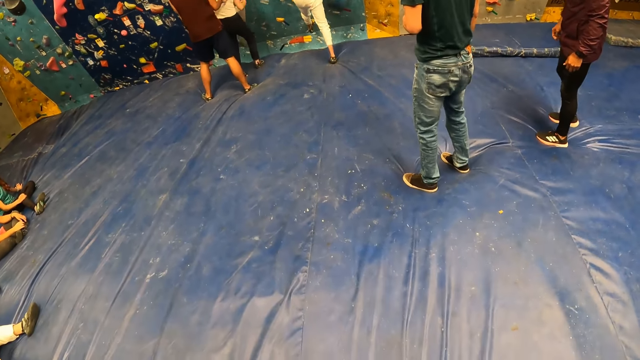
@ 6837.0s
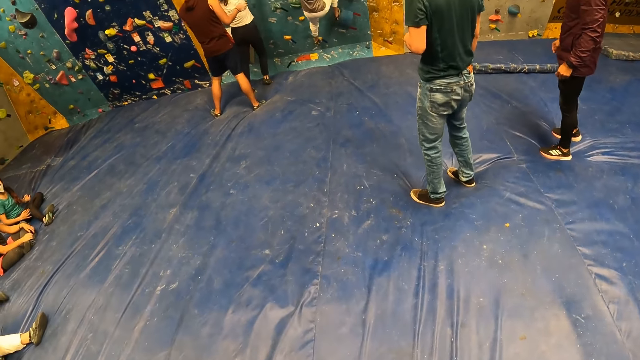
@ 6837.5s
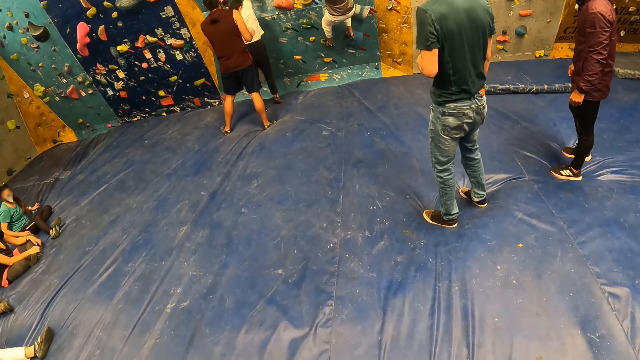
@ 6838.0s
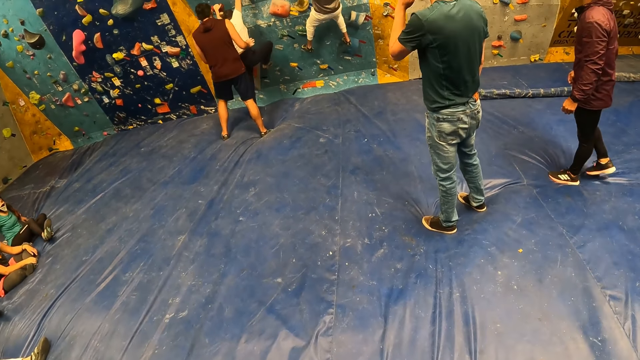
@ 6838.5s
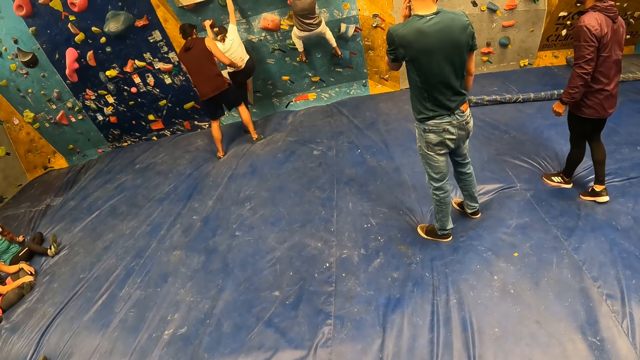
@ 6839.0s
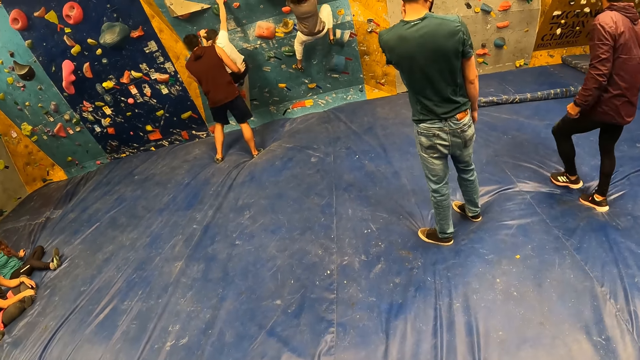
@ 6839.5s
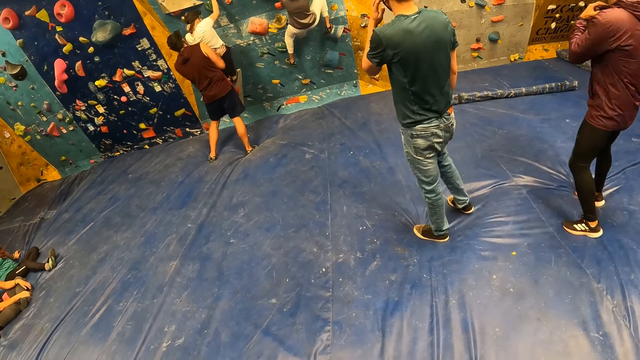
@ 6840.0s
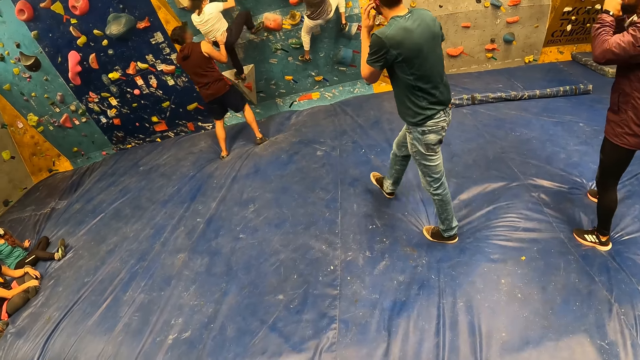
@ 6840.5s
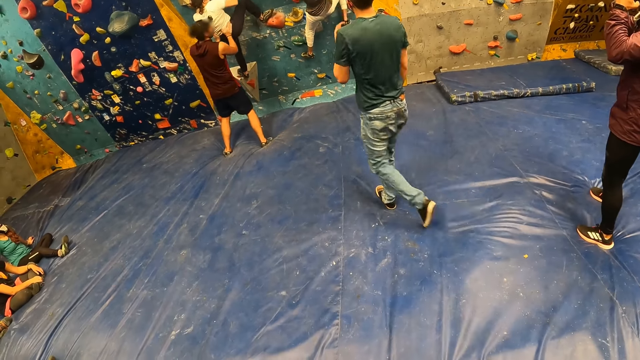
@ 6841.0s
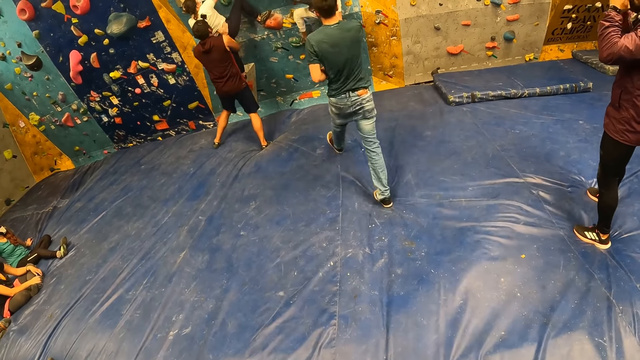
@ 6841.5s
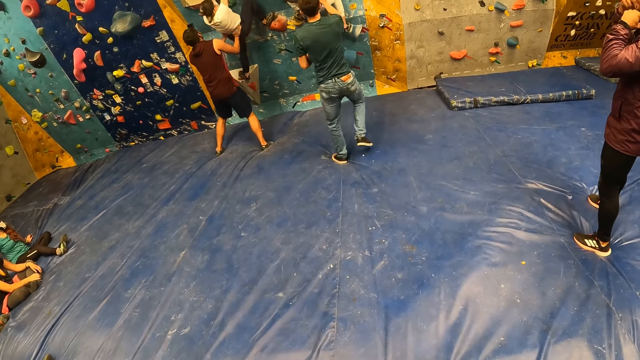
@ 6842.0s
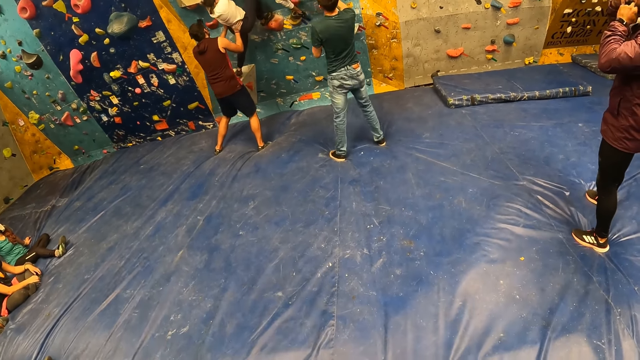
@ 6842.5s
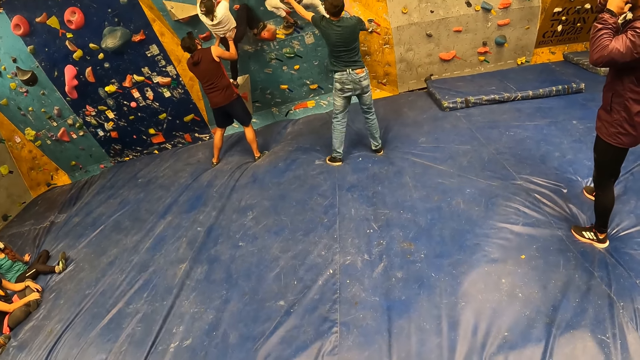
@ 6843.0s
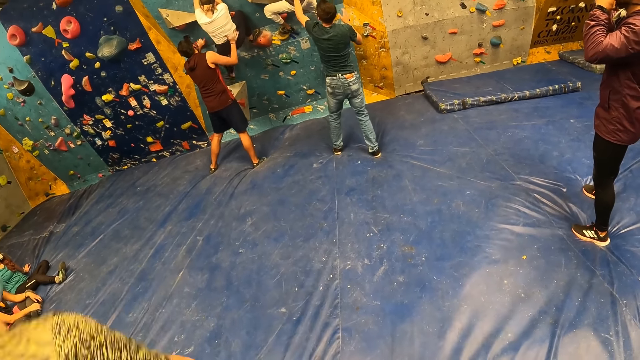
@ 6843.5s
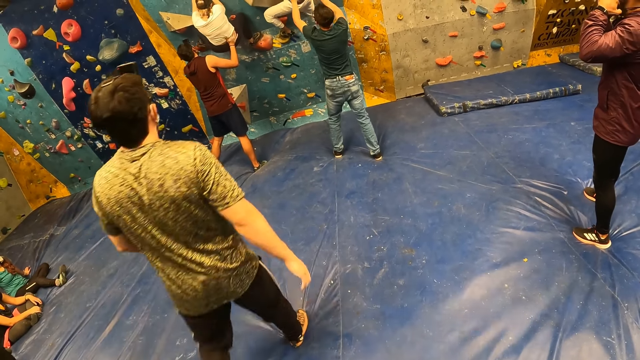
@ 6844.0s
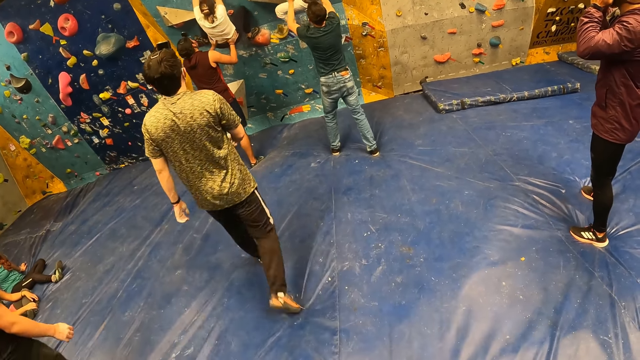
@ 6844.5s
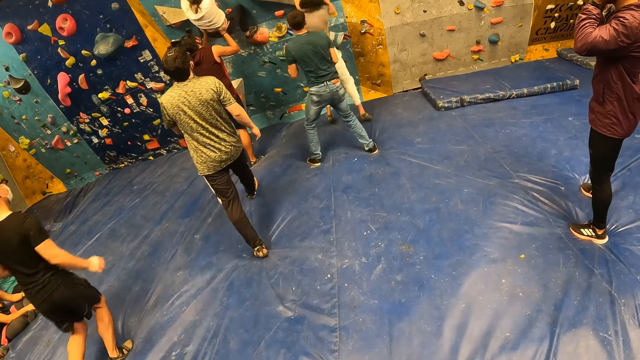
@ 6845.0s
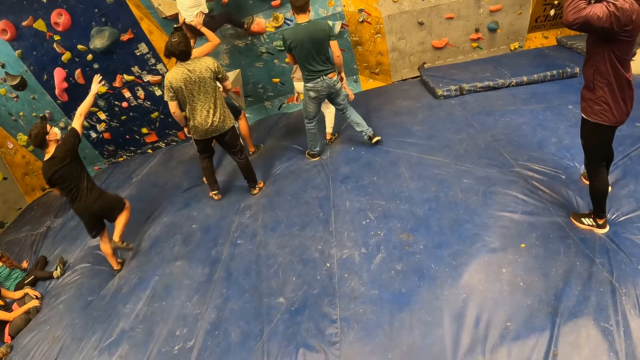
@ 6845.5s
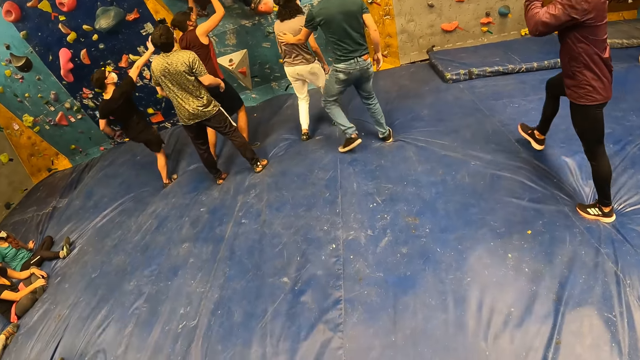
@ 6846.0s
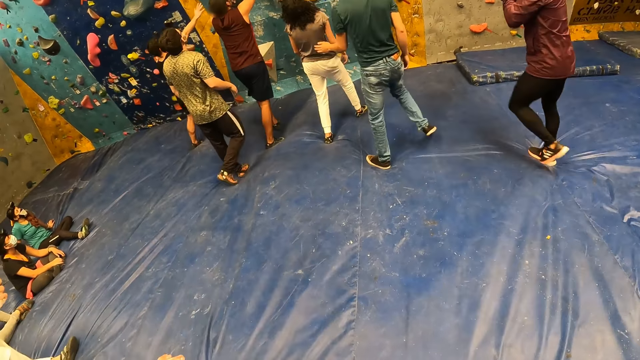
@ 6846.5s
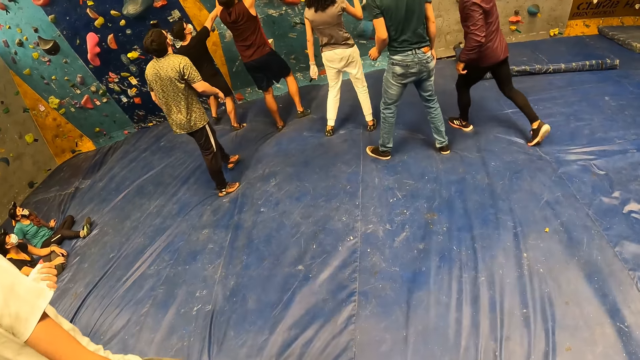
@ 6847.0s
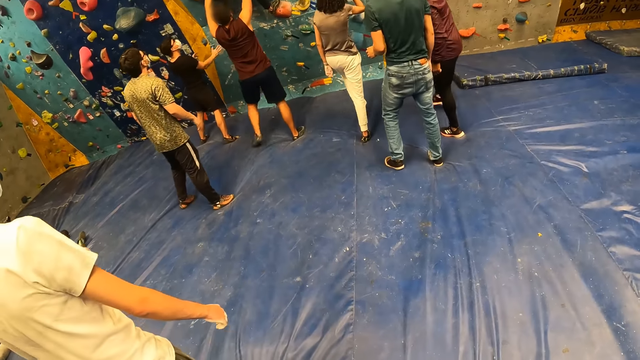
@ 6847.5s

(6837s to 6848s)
The woman climbs the bouldering wall. A man pushes the woman up the bouldering wall with his right hand. The man pushes the woman up the bouldering wall with his left hand. The man pushes the woman up the bouldering wall with his hands. The woman jumps down from the bouldering wall.

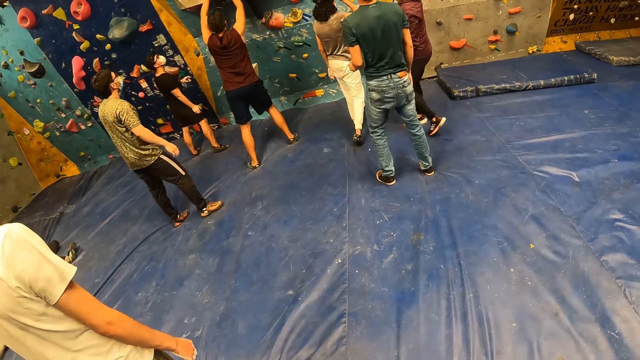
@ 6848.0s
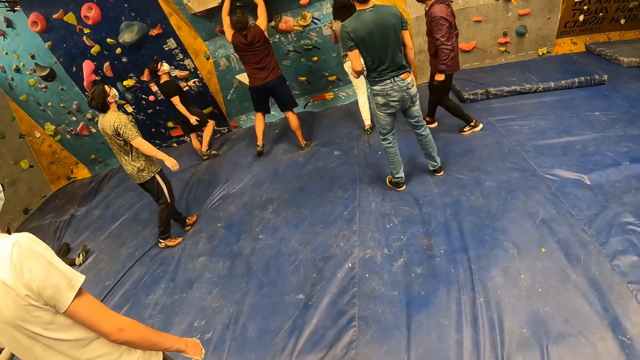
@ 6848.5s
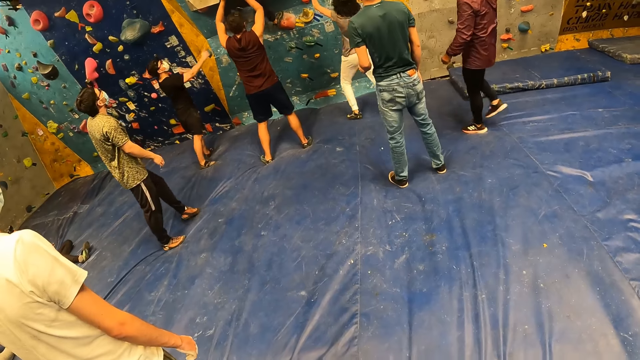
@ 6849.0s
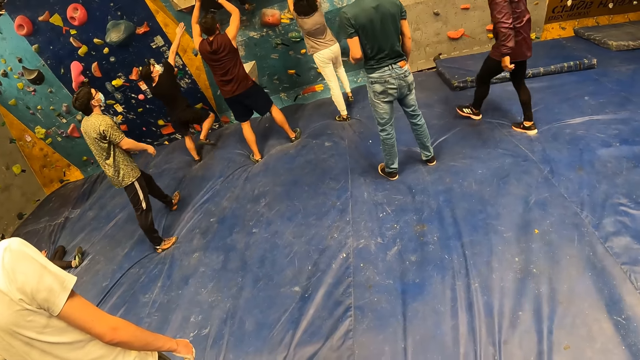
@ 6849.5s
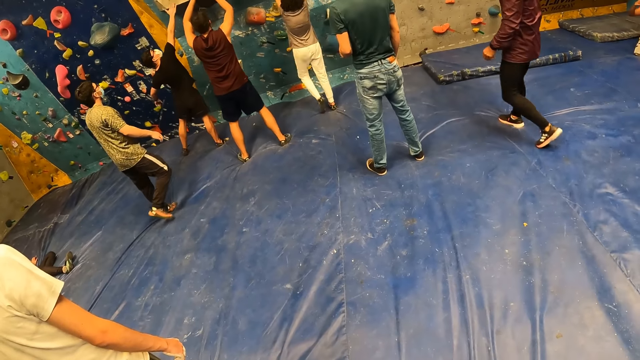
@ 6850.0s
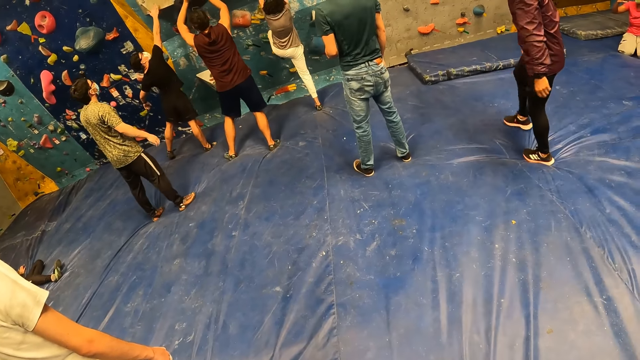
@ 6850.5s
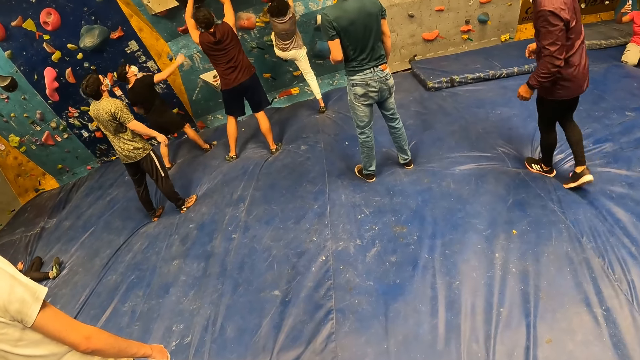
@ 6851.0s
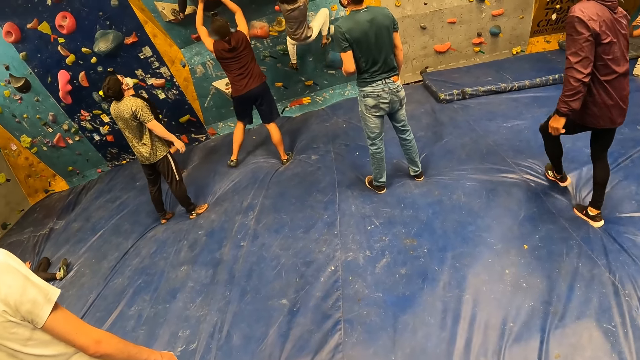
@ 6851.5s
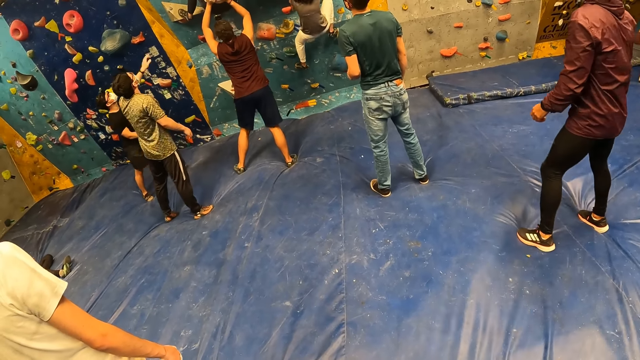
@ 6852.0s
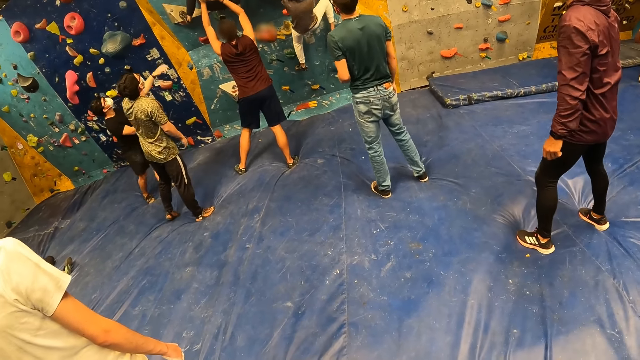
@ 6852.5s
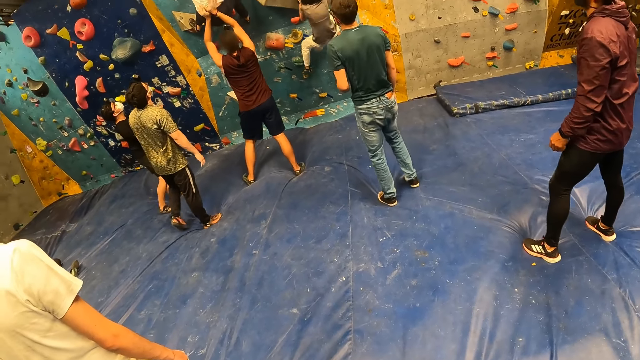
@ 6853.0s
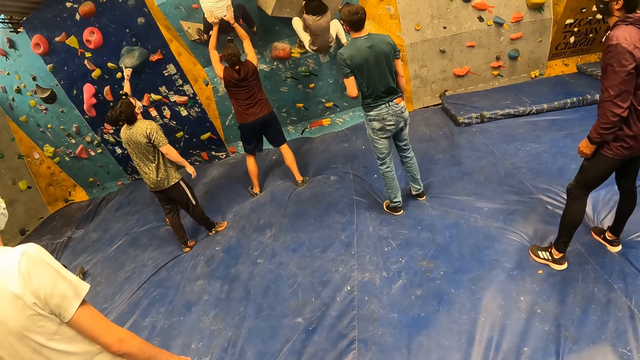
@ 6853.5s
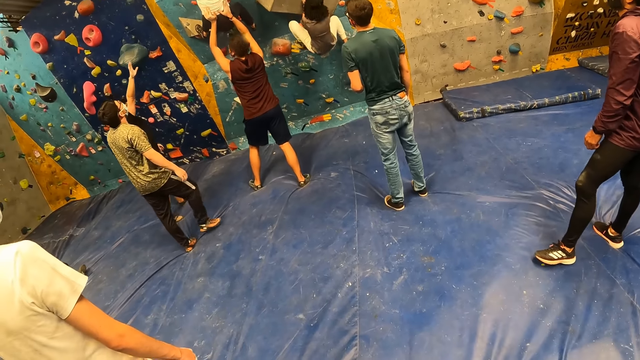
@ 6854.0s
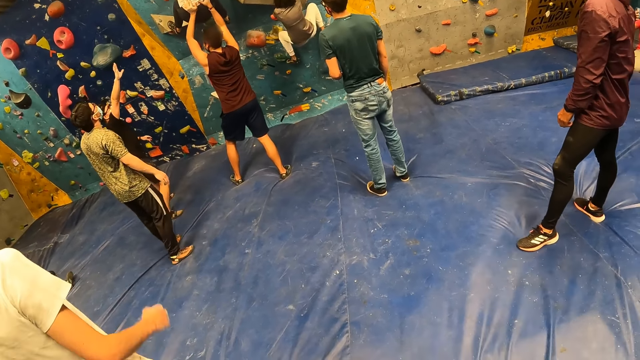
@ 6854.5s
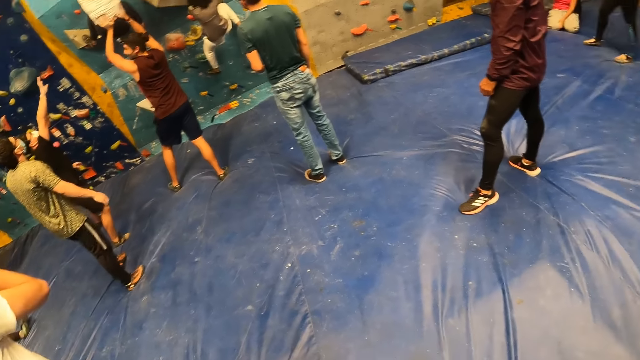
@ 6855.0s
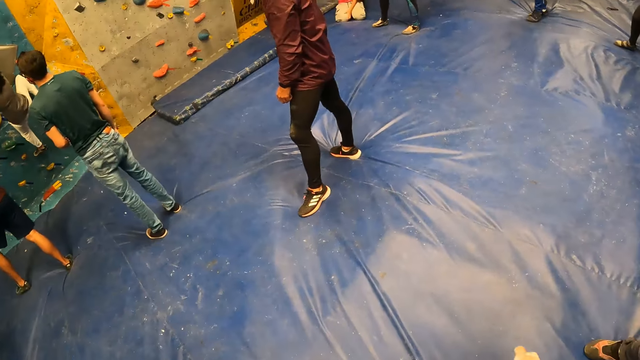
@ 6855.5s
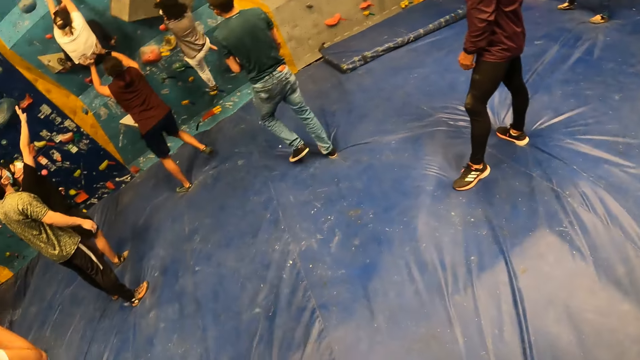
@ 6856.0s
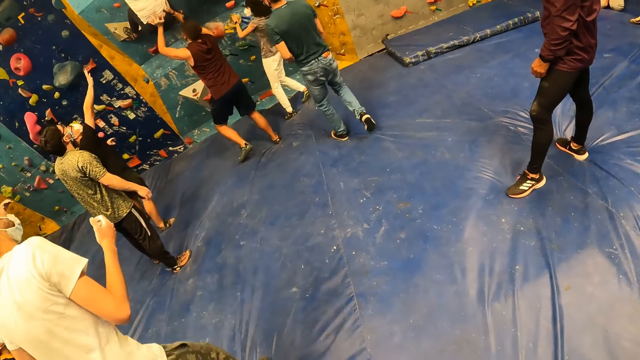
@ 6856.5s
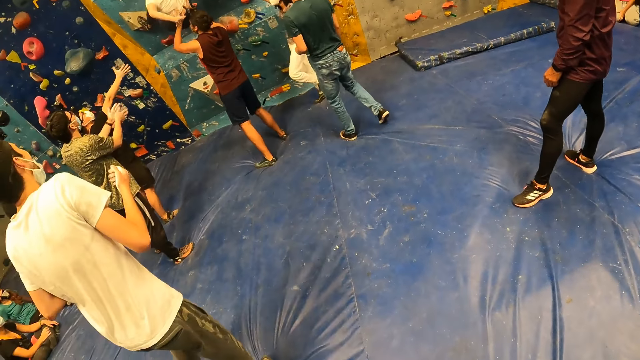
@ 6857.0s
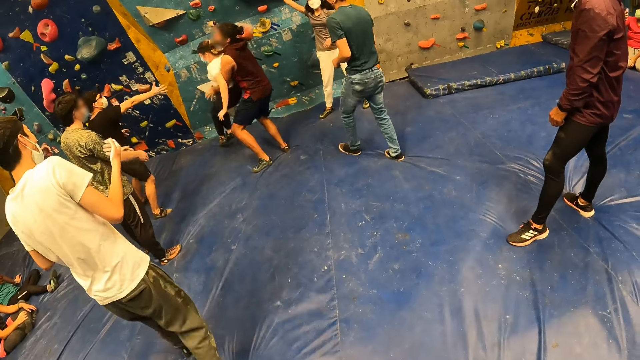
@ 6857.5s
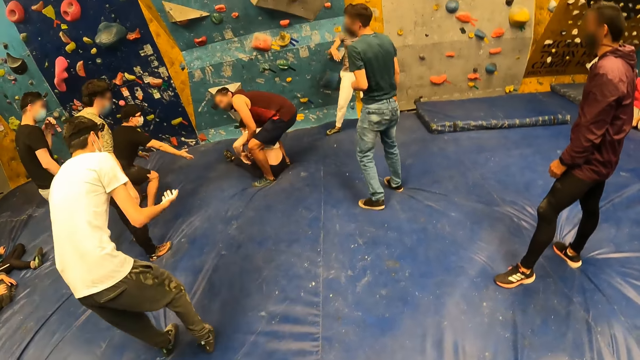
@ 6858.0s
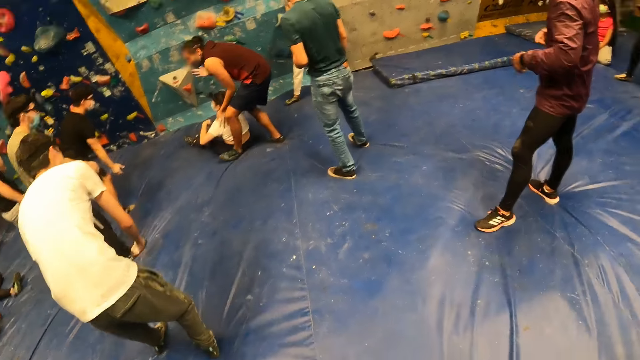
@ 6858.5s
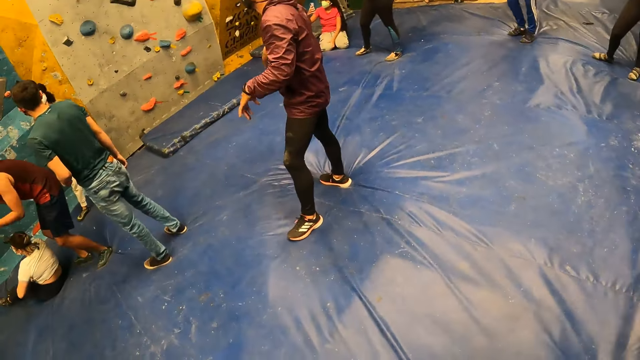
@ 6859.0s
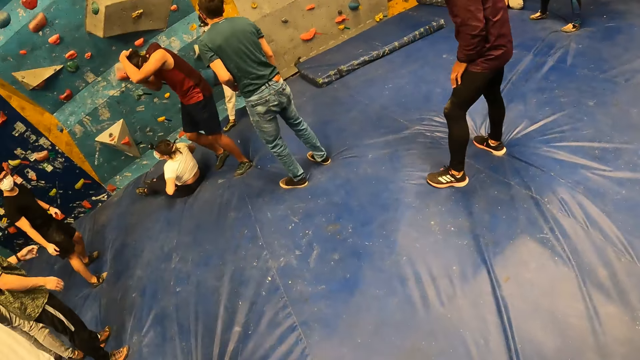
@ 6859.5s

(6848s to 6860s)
The woman climbs the bouldering wall and jumps down from the bouldering wall. A man swings his hands.
